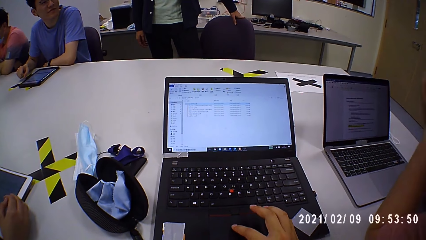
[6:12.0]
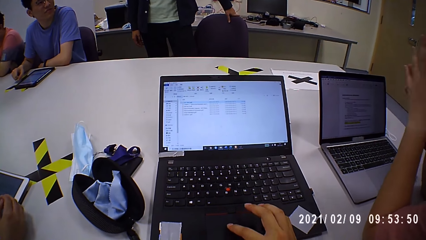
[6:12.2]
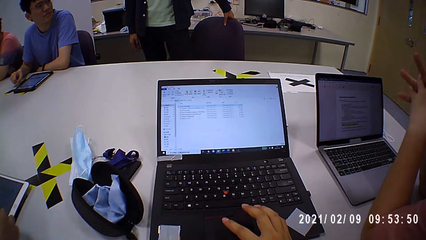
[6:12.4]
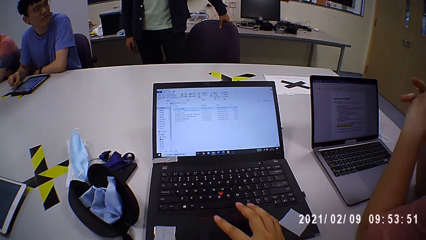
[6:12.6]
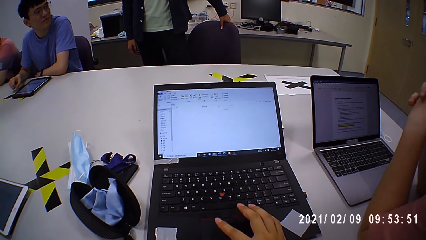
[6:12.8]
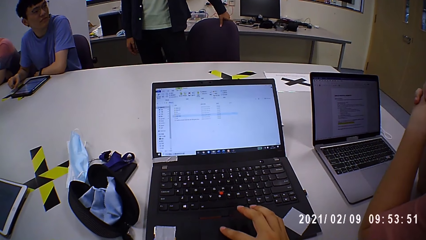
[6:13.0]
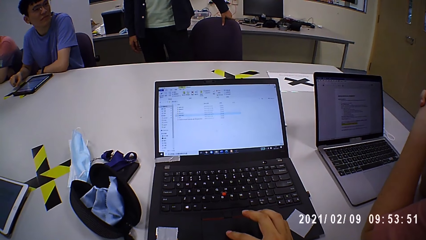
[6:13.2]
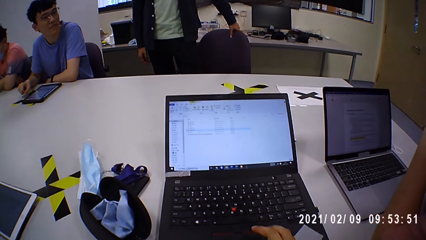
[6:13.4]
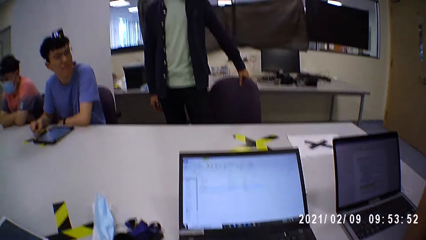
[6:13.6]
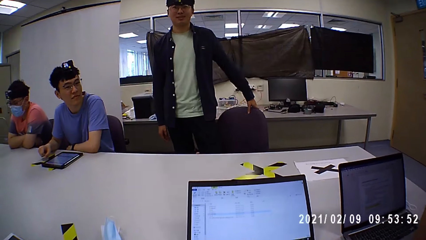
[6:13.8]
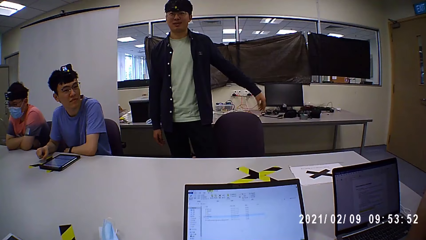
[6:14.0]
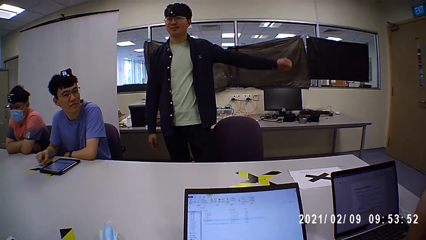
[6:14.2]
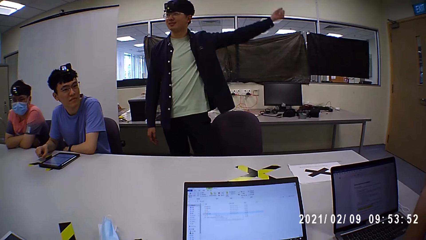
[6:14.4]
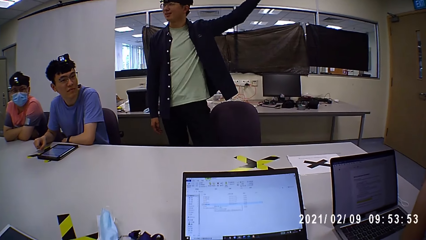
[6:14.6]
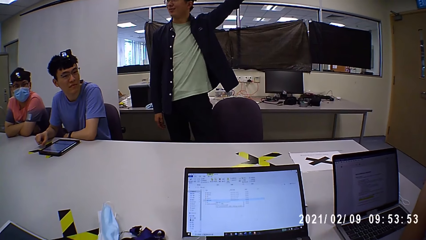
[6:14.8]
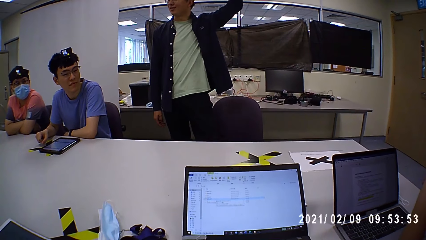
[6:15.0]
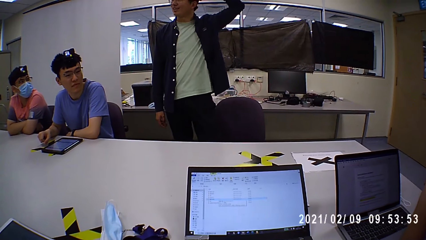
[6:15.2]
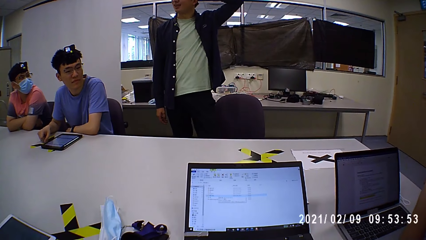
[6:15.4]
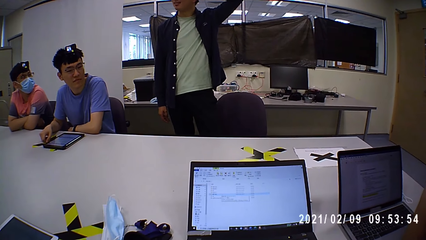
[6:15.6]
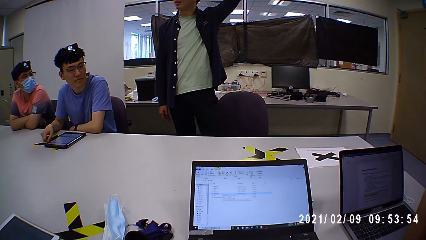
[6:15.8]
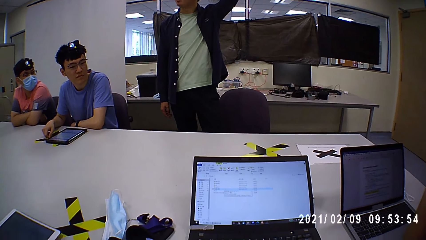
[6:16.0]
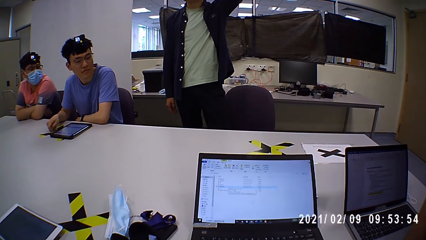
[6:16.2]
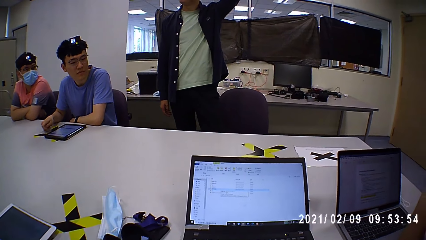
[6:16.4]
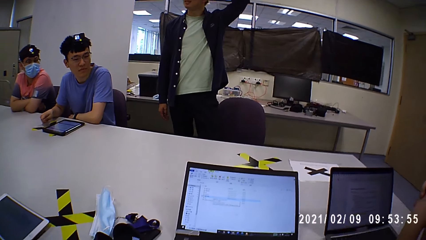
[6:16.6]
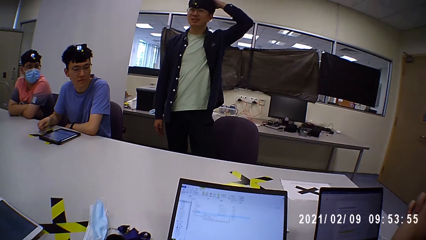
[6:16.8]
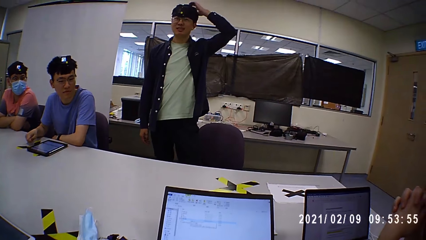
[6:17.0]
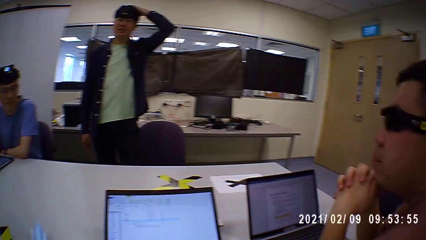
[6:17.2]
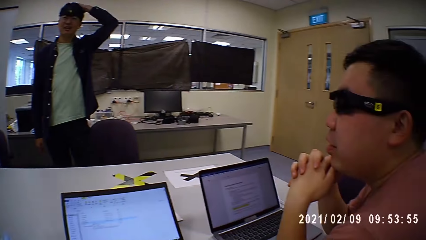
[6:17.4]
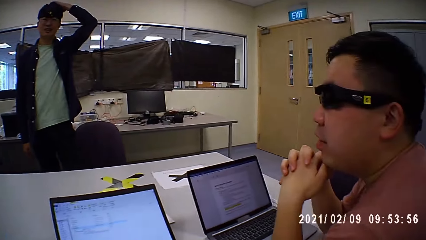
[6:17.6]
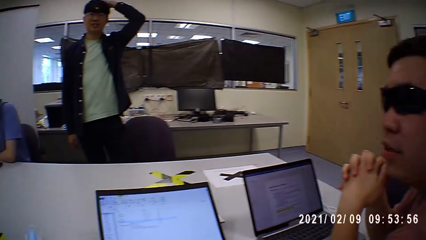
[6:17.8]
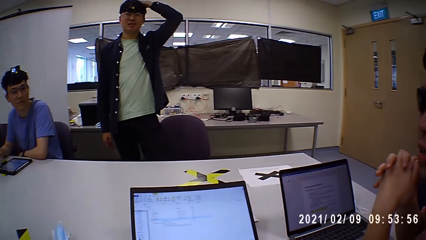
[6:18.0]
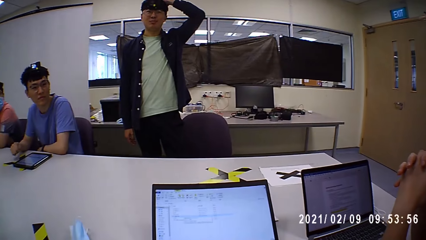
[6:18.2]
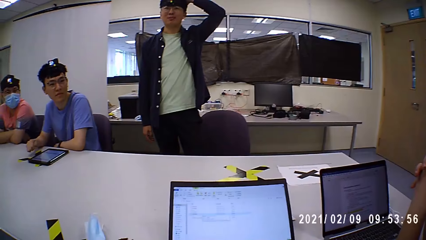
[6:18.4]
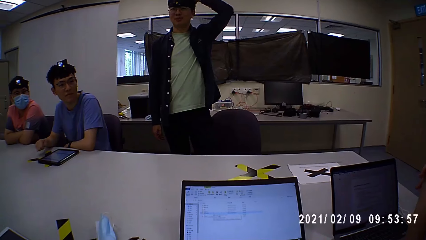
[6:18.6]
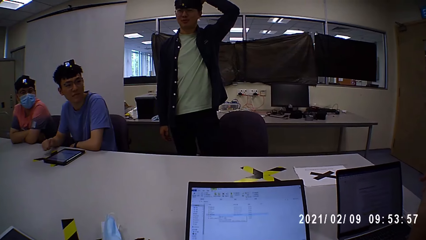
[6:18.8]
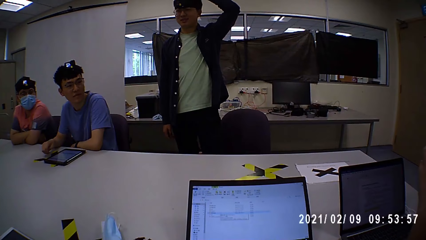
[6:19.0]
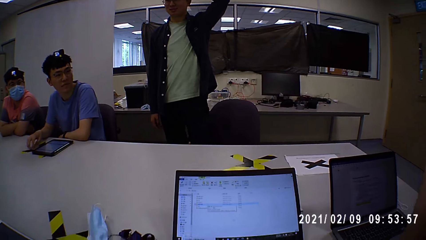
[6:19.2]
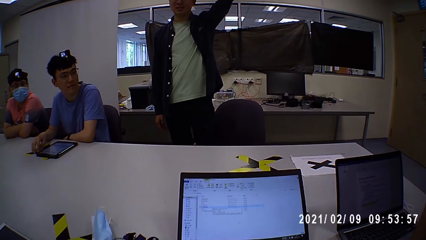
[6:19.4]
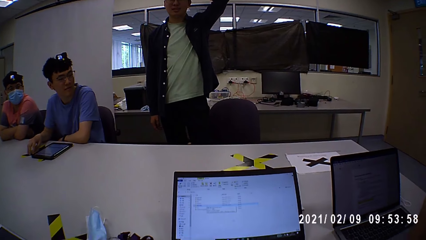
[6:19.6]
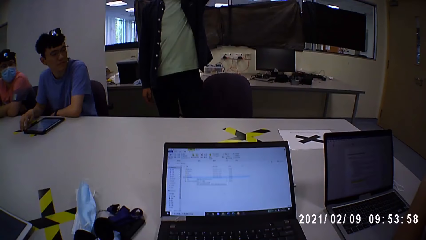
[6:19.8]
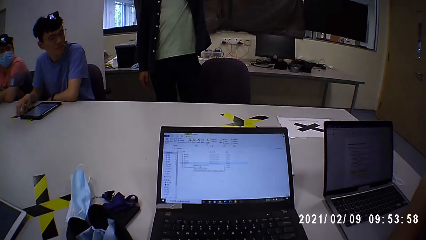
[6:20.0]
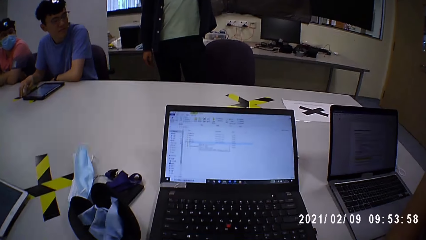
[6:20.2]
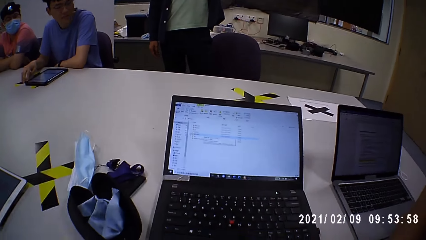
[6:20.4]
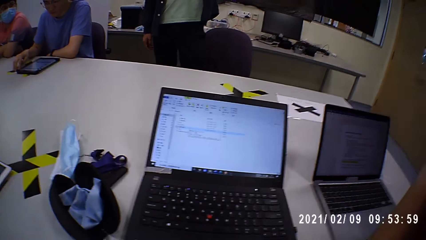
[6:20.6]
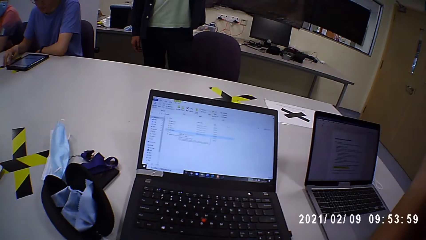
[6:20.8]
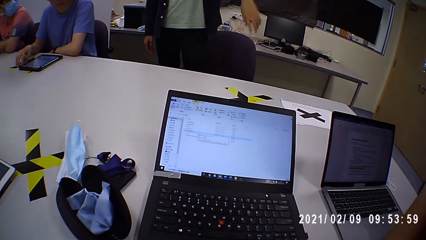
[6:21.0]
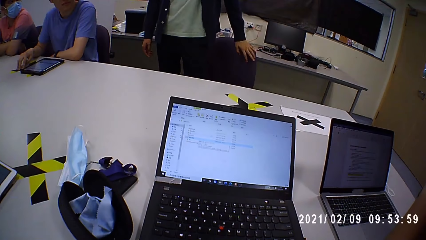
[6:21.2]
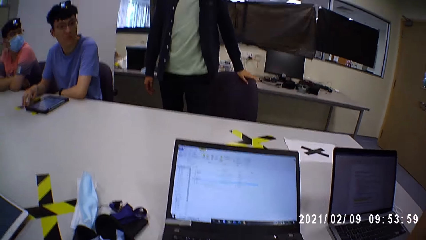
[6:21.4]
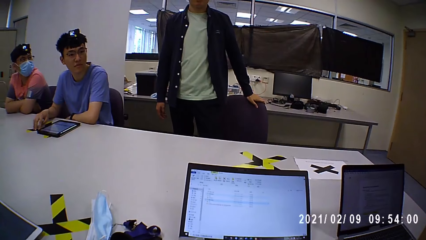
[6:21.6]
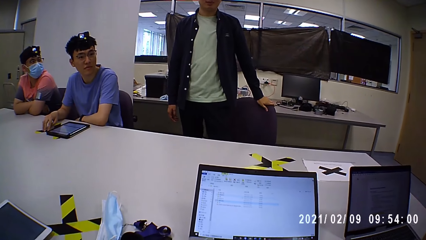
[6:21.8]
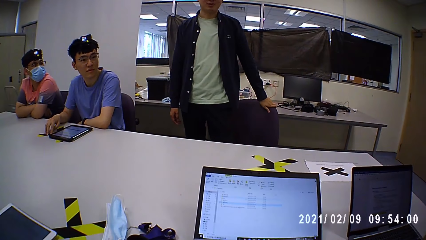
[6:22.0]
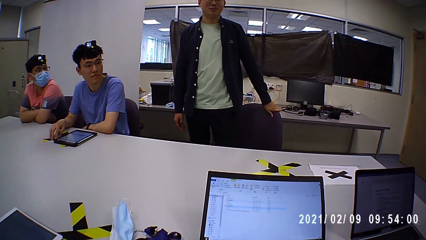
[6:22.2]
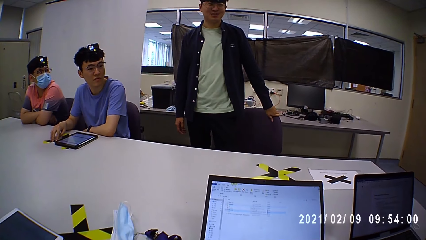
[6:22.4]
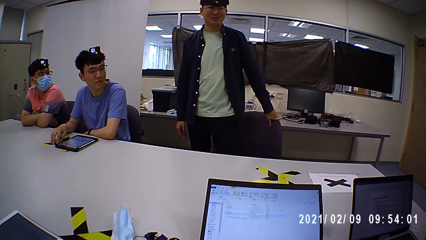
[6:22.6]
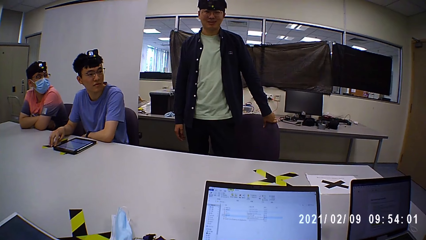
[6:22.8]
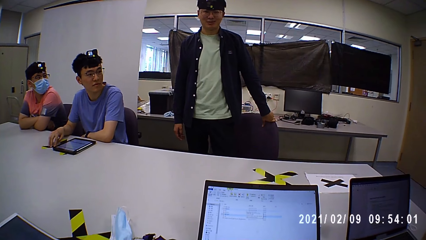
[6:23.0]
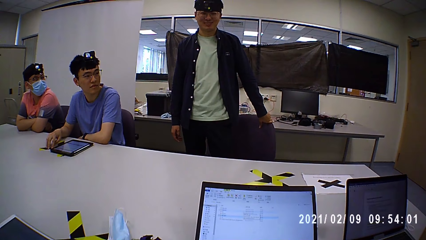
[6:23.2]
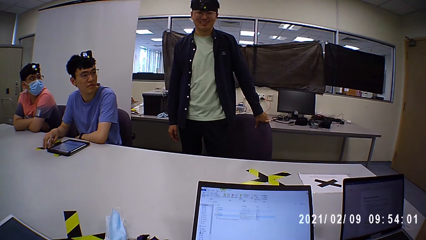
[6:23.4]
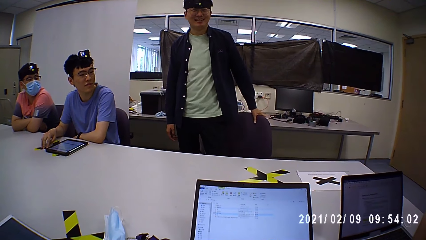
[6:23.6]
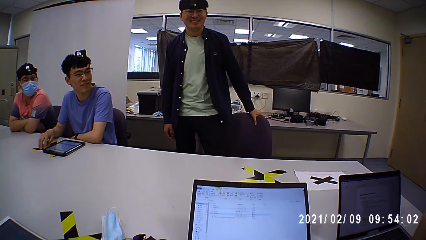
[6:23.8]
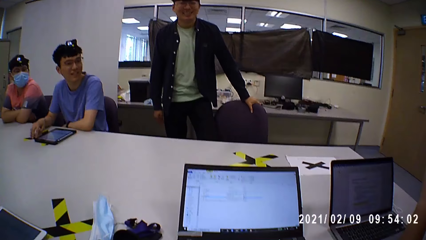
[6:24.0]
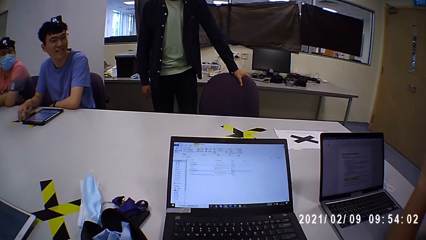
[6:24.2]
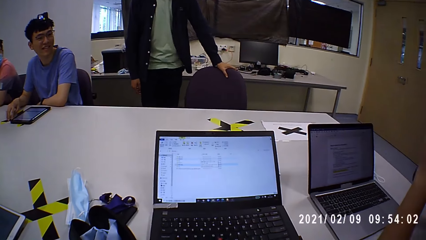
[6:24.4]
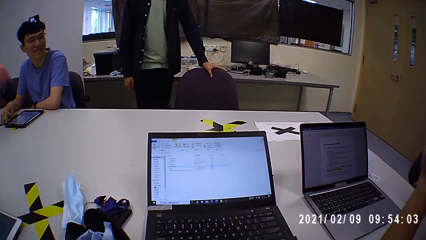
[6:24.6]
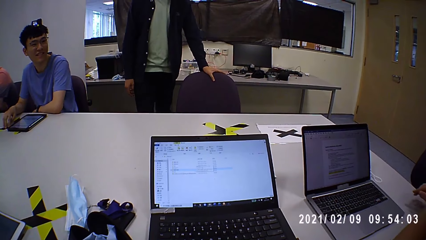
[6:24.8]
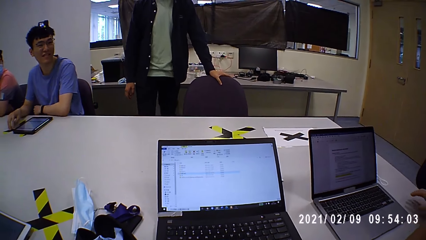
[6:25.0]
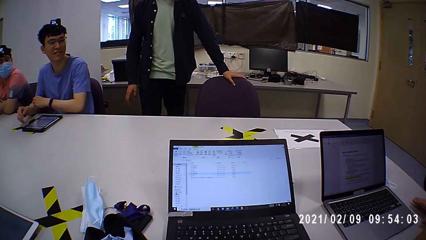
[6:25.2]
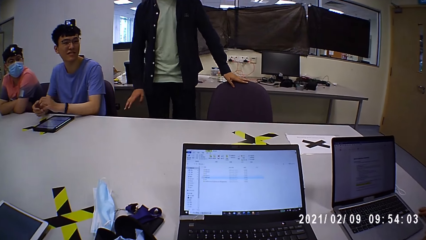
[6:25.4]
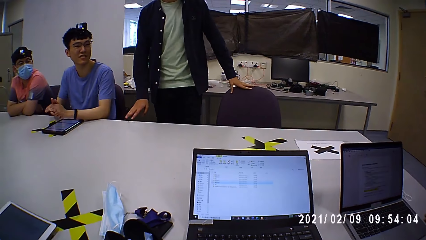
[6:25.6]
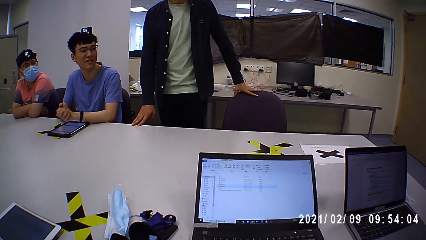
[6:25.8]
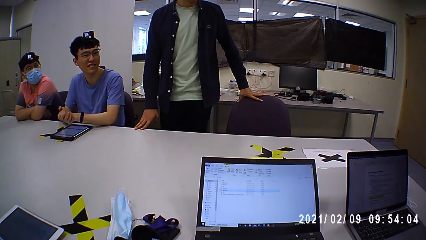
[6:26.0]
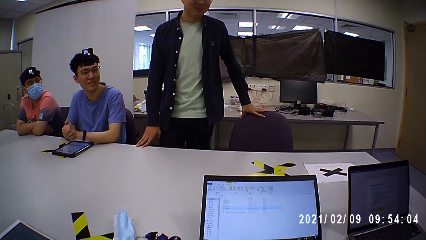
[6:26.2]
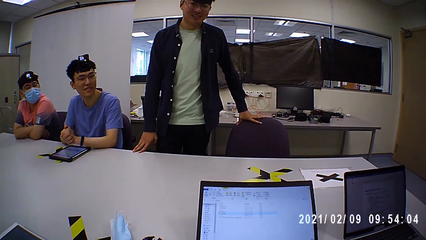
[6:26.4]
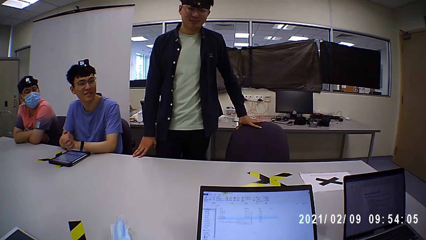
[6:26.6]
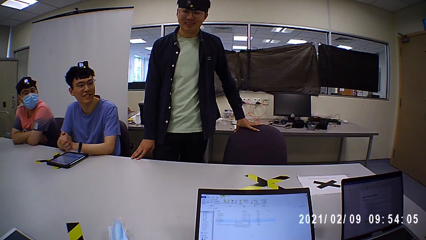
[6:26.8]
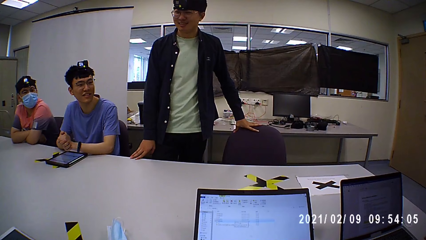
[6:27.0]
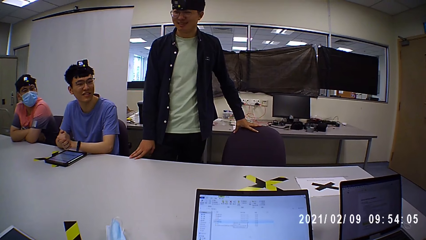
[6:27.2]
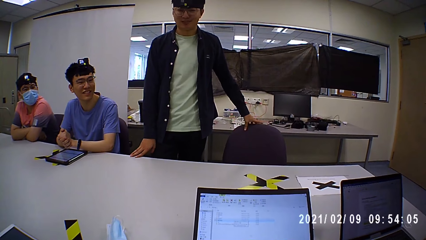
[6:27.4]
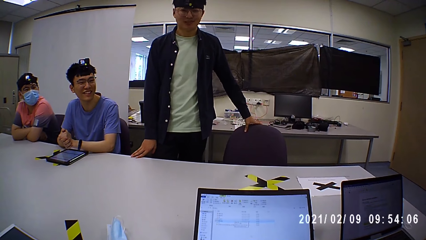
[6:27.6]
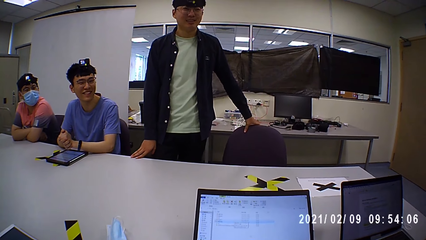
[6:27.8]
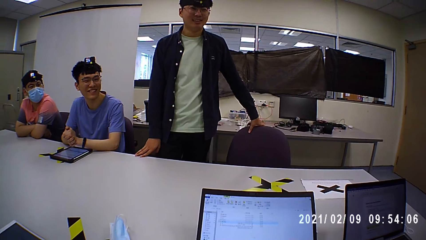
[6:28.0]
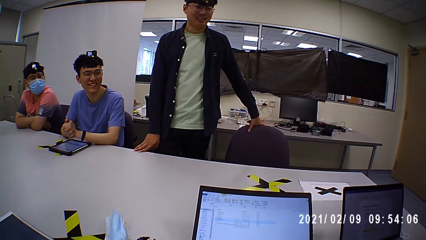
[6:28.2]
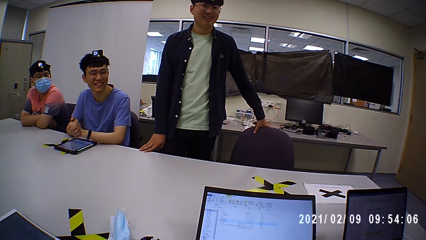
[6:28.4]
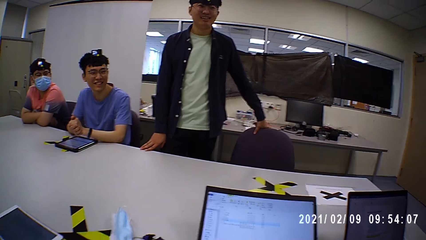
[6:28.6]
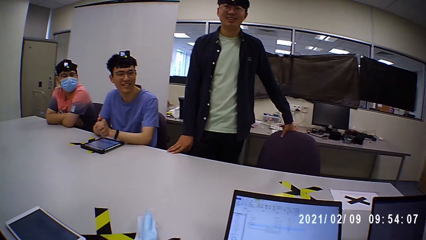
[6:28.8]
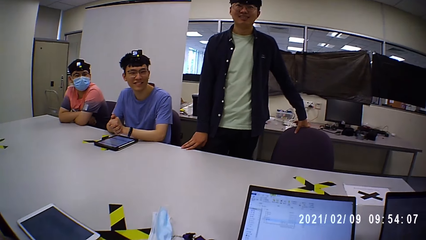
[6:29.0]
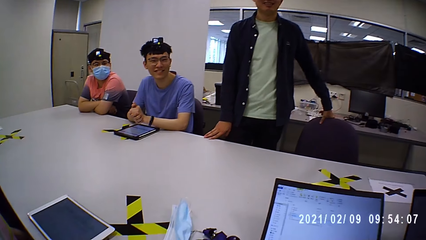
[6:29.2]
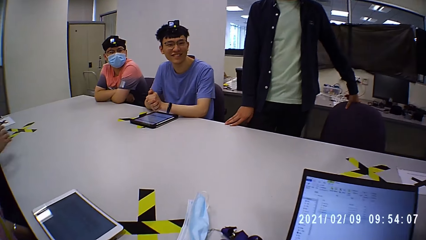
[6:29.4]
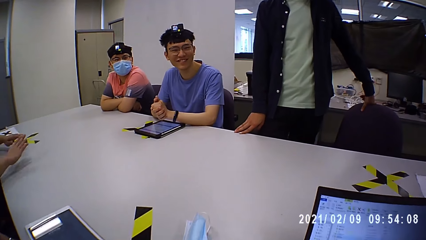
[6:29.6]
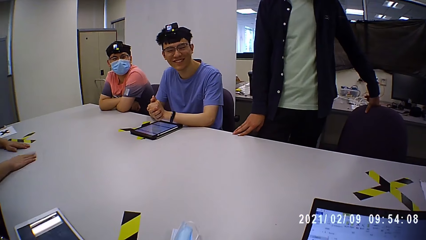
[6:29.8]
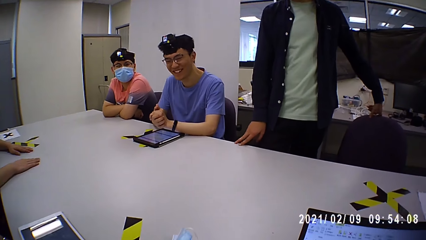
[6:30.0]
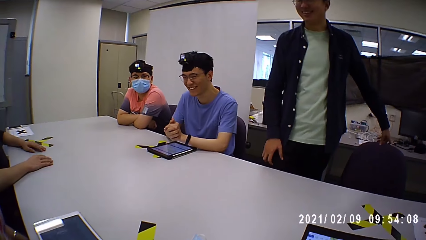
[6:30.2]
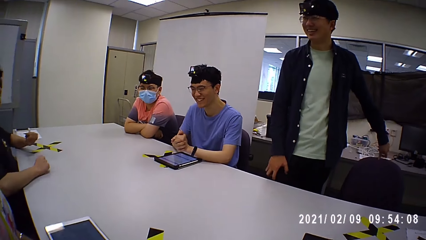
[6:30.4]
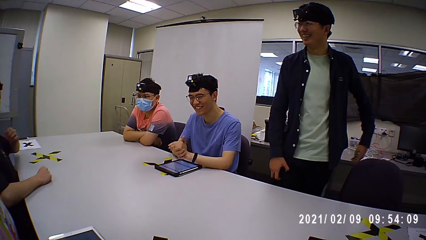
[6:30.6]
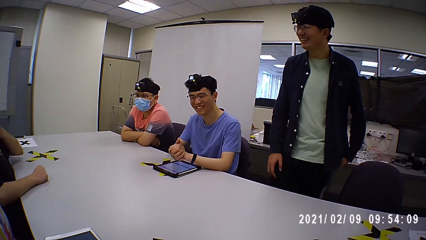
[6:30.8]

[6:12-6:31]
The man puts his hand on the head. He touches the chair. The man holds the chair.
